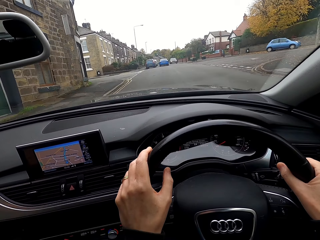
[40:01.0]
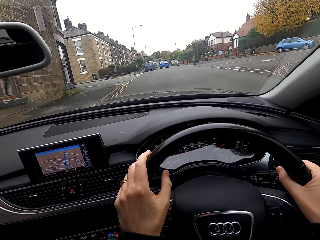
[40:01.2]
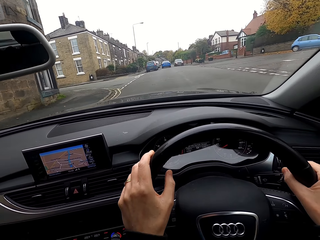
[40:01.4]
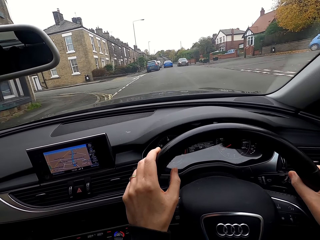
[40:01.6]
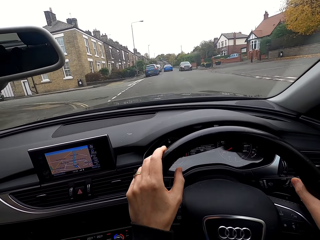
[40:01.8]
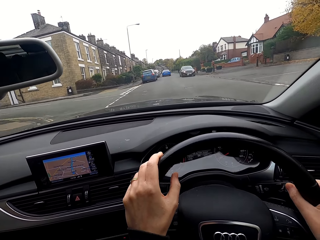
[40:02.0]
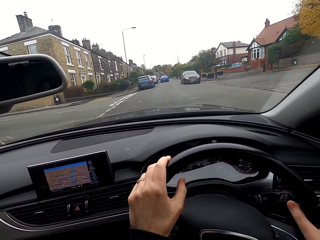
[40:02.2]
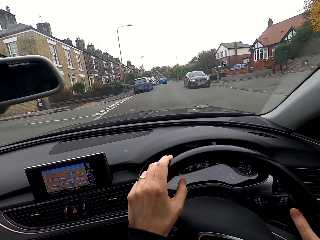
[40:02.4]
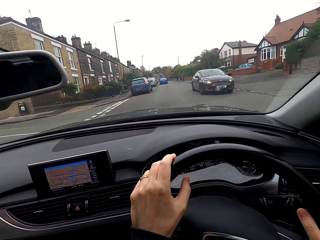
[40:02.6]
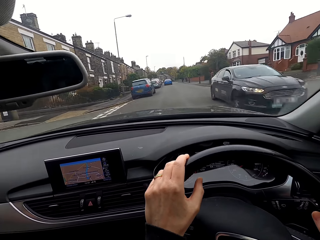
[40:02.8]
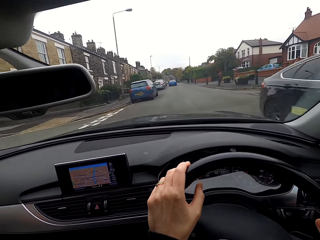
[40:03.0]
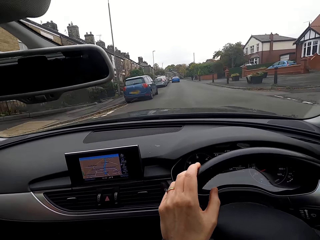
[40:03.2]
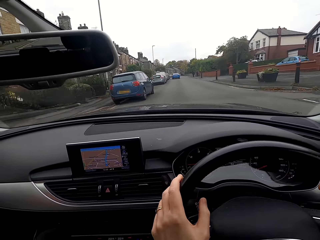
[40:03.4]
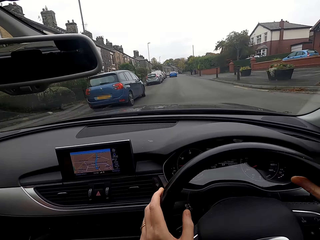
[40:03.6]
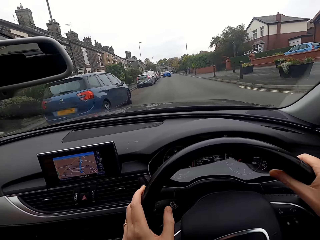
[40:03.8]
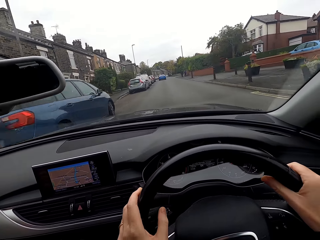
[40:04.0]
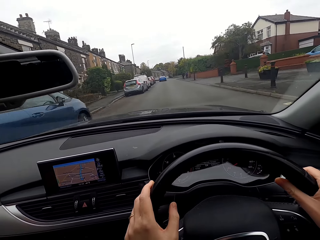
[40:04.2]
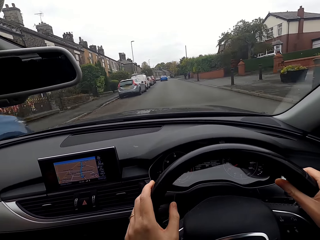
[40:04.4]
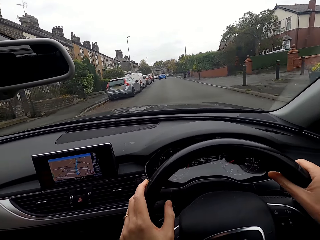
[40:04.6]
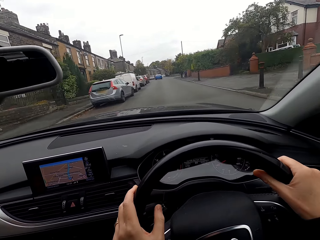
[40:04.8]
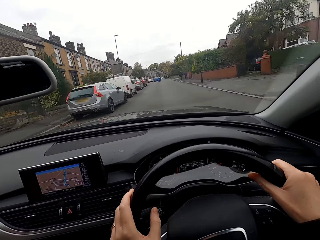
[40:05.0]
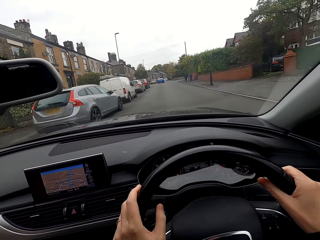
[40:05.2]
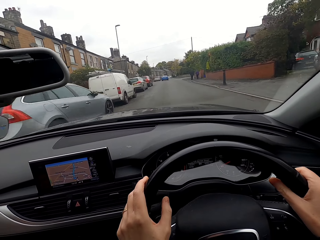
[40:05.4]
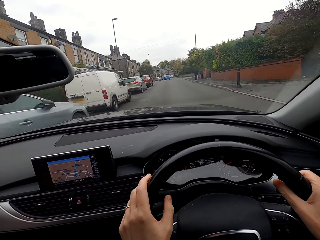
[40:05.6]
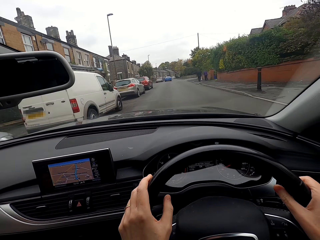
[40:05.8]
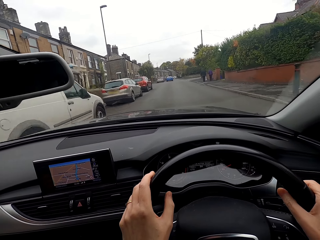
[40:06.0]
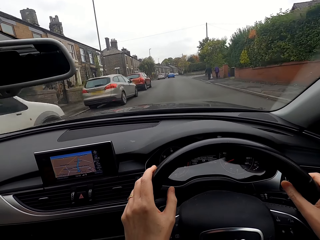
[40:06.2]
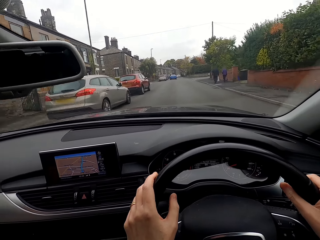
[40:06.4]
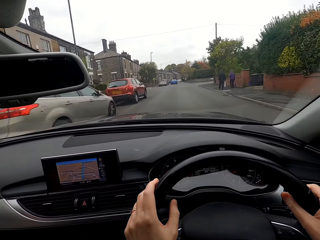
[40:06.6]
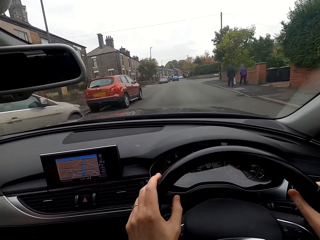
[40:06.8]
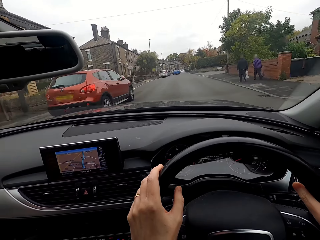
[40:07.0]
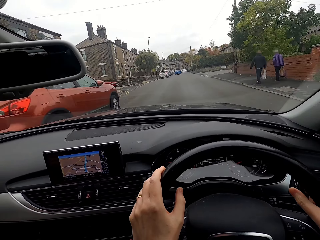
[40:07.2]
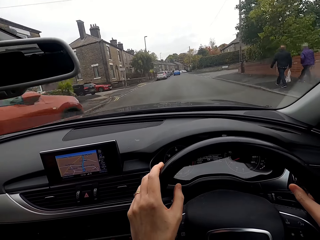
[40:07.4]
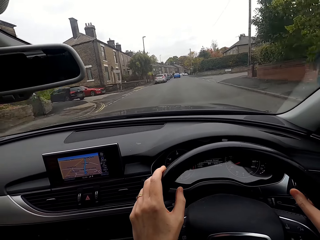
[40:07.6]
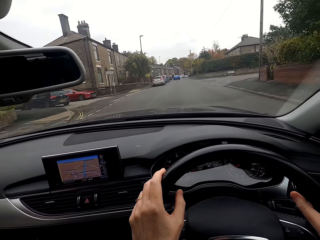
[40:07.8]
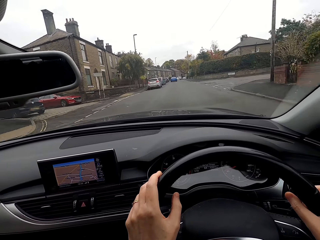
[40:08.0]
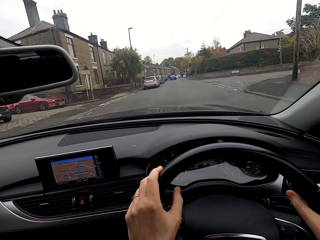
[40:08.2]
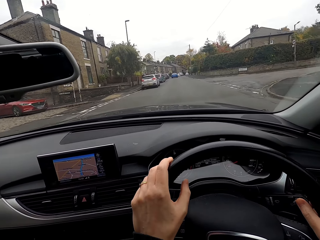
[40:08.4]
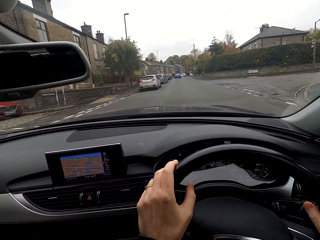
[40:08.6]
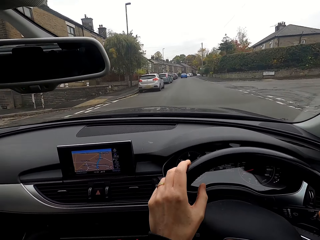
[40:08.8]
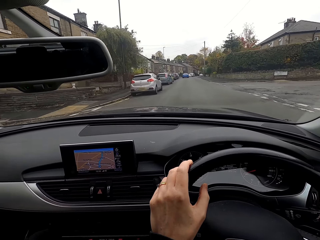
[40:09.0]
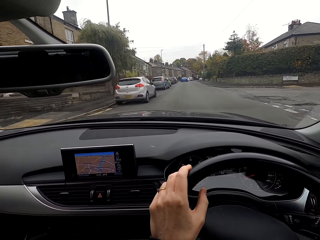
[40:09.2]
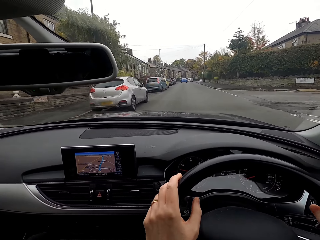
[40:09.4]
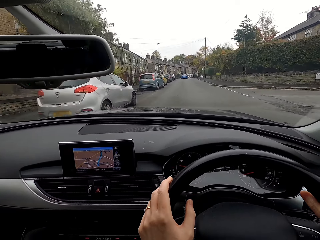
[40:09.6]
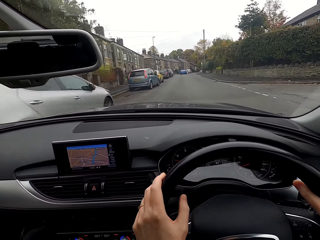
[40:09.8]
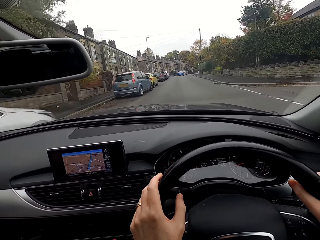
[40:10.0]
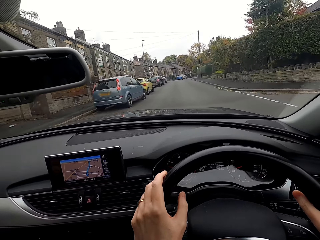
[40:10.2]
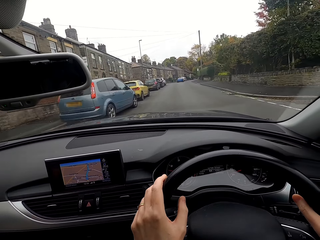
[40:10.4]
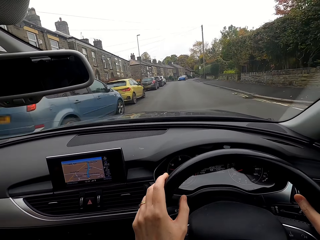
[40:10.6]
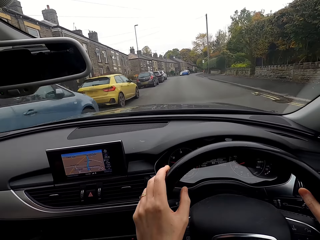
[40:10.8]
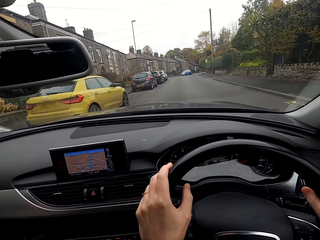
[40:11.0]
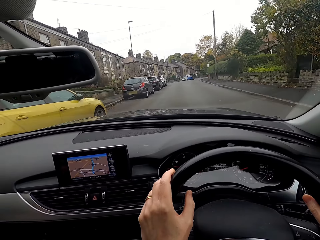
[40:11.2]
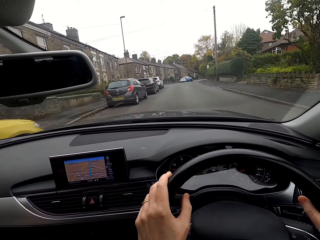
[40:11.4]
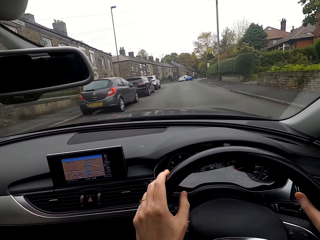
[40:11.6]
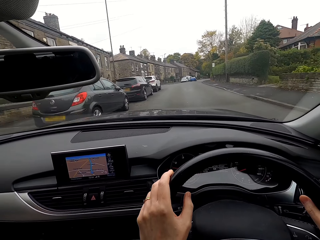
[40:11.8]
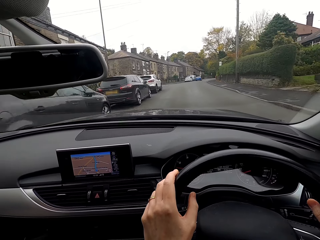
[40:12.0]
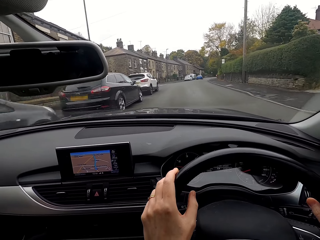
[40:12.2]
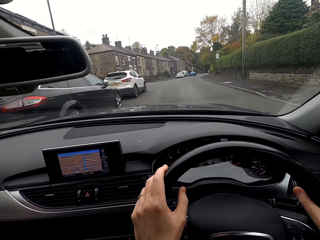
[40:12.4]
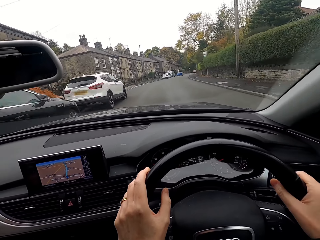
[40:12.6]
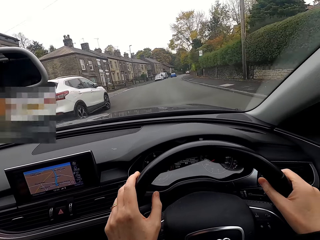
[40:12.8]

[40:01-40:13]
A black car drives past the camera wearer.

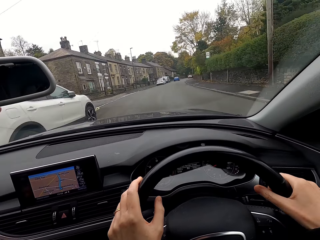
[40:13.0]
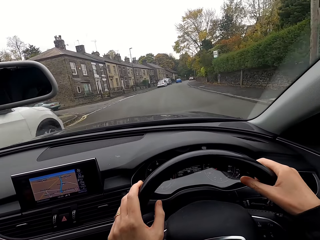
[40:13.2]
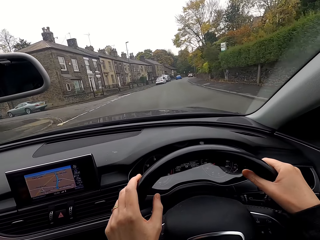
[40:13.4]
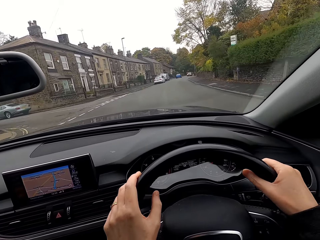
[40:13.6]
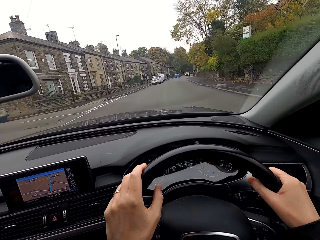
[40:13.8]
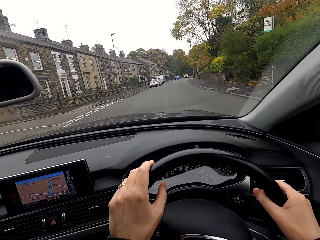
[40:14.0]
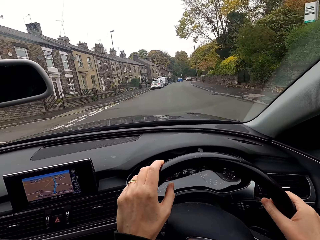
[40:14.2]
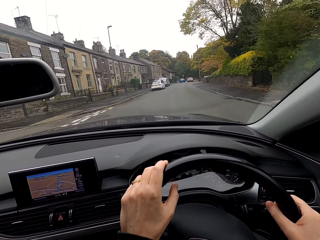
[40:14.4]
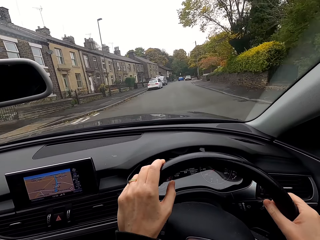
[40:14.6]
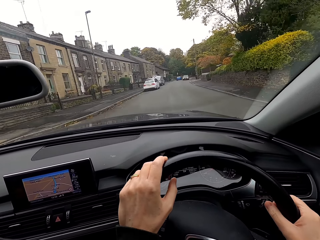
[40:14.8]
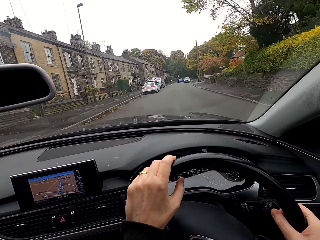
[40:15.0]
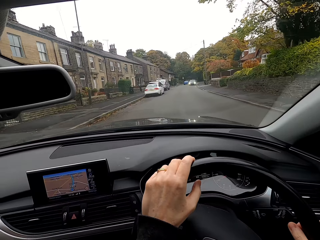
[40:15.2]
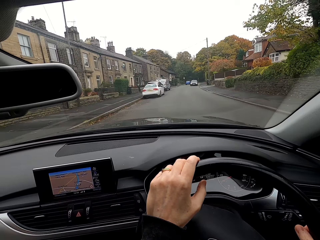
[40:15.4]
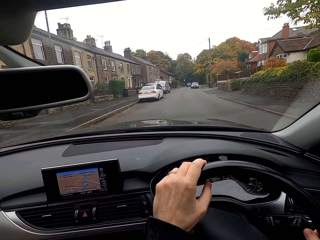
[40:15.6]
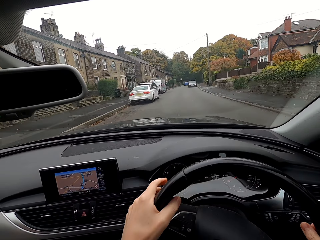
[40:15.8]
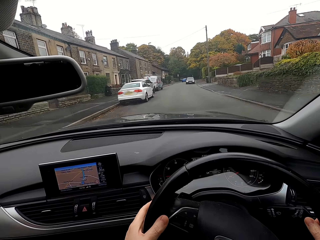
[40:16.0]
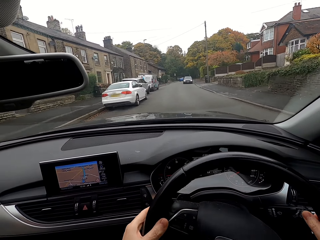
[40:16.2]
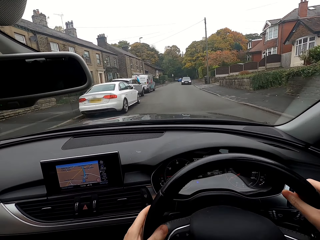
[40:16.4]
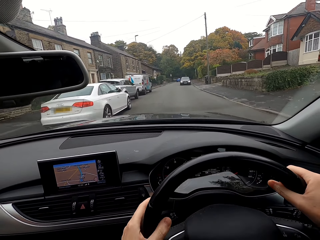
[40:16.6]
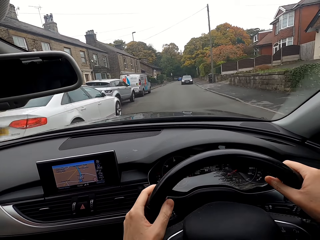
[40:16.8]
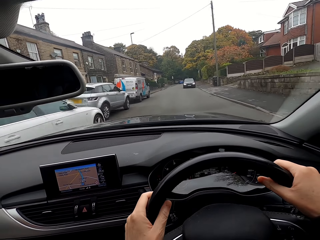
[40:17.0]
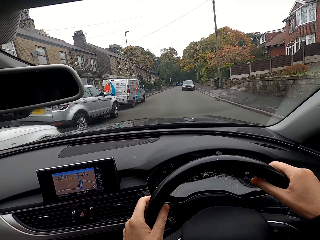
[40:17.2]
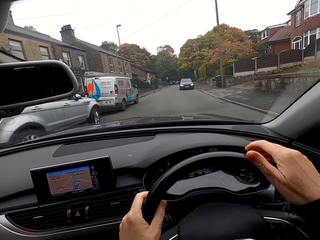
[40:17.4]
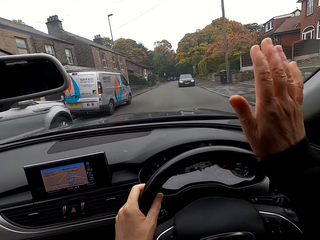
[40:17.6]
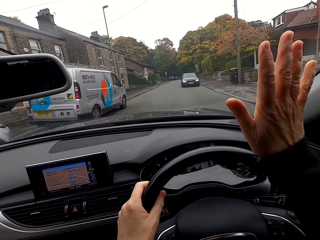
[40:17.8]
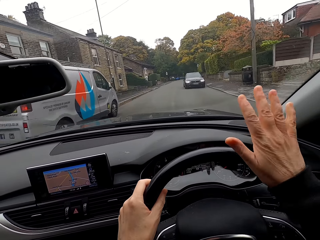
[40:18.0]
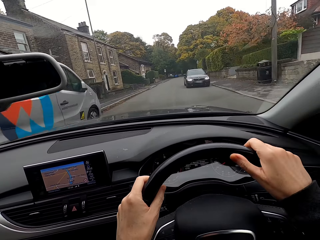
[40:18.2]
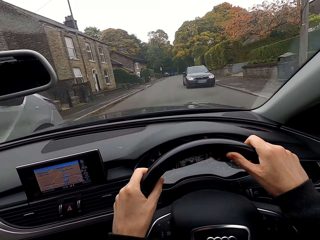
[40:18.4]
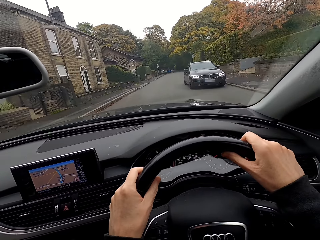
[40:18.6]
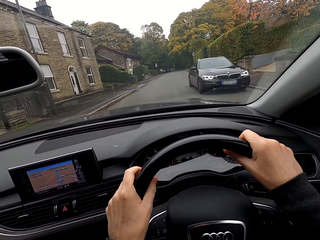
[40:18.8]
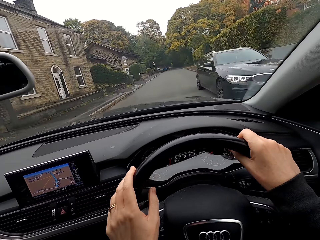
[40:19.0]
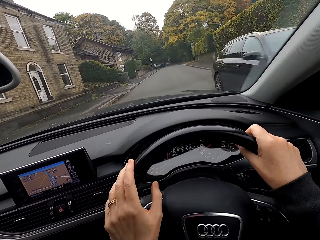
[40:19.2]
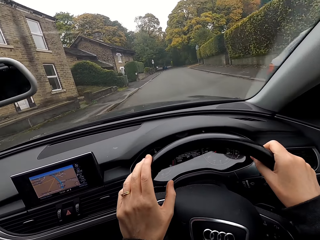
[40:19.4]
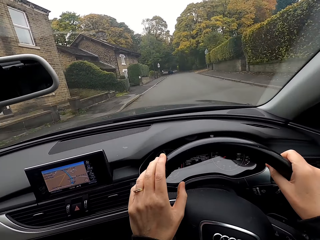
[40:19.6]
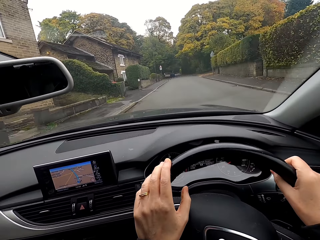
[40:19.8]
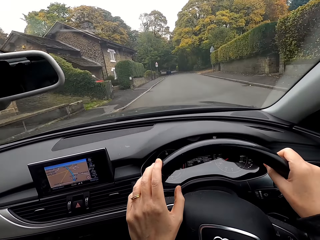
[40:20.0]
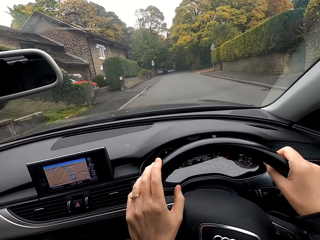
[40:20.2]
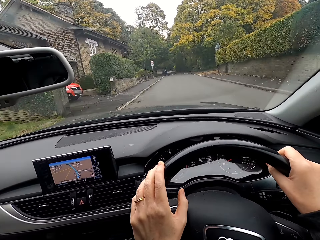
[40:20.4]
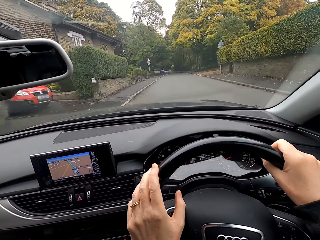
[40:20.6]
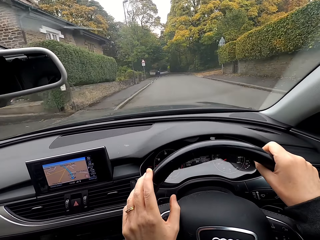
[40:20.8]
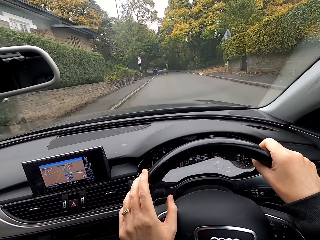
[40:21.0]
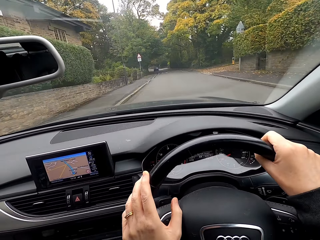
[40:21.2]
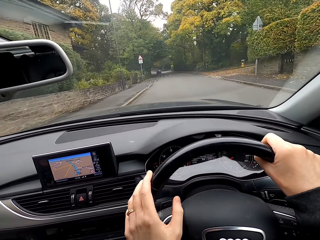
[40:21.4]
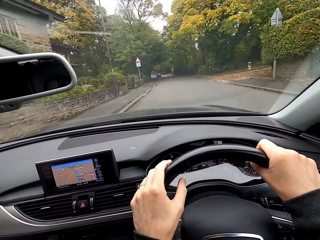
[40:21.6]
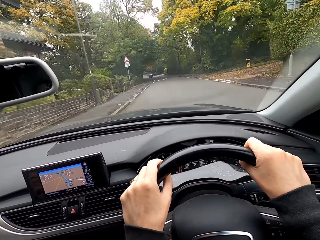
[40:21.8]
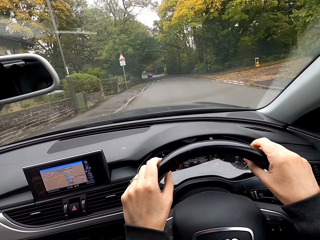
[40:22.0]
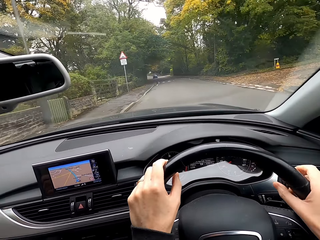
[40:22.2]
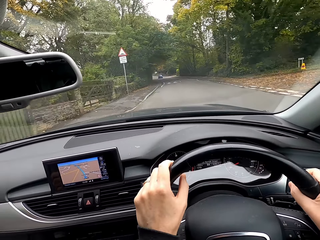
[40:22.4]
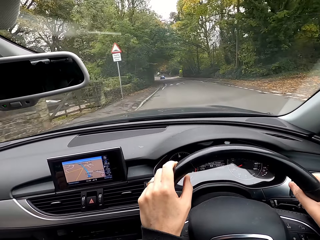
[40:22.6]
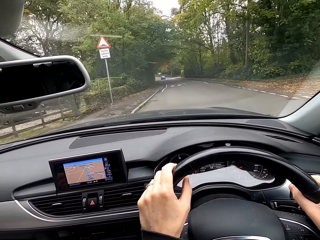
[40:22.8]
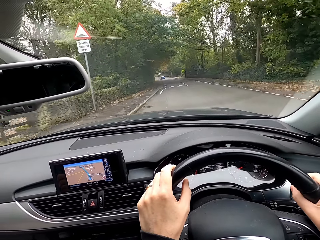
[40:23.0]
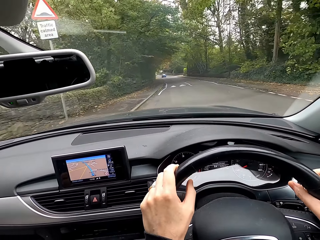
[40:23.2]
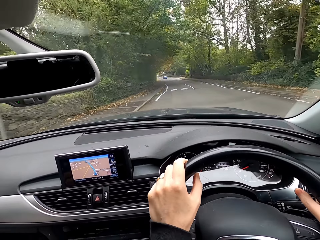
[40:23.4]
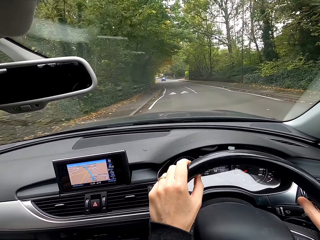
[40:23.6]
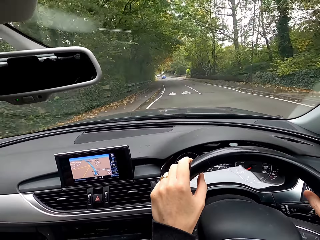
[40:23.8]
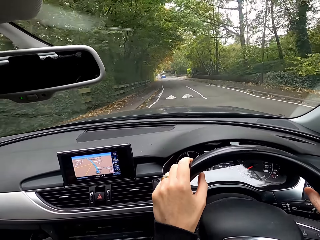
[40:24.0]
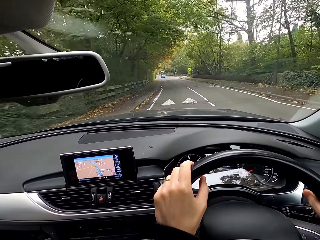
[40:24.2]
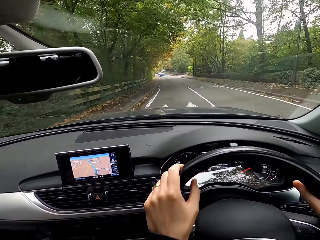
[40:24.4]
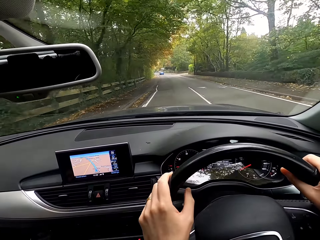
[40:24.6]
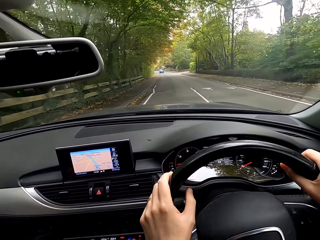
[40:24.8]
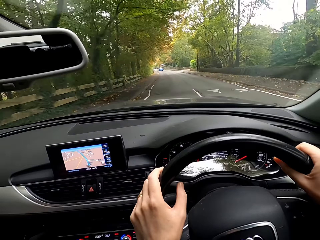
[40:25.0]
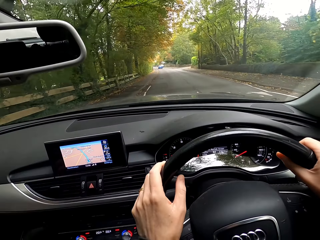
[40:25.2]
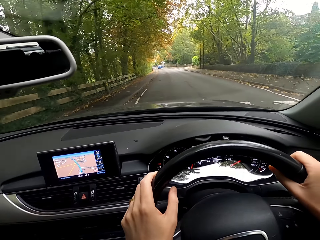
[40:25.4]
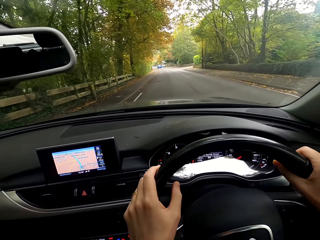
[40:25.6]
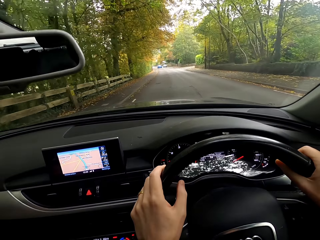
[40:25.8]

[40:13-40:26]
A black car drives past the camera wearer.
